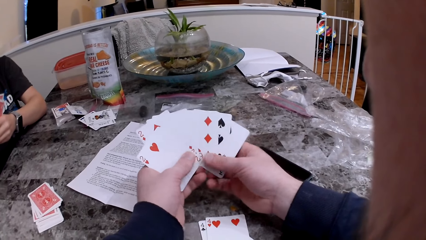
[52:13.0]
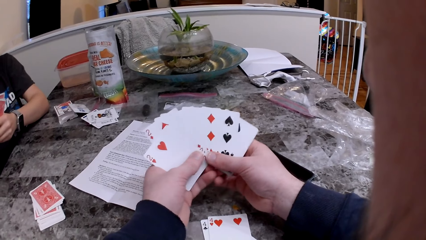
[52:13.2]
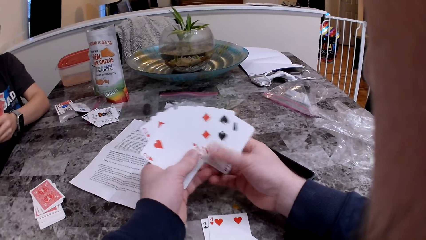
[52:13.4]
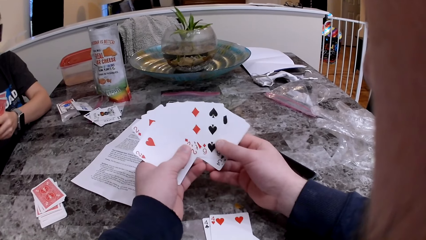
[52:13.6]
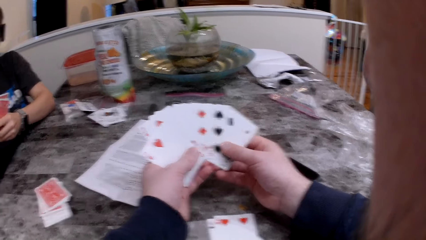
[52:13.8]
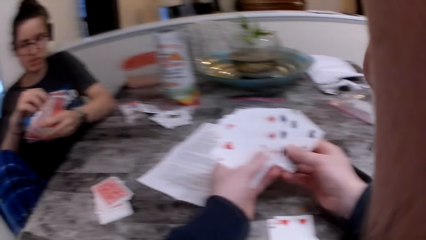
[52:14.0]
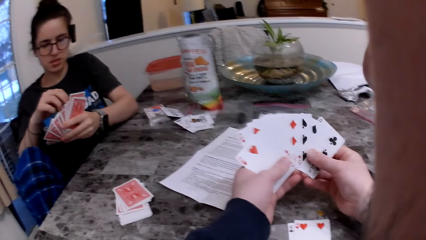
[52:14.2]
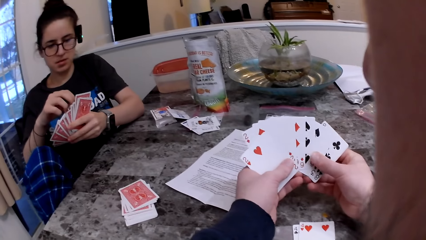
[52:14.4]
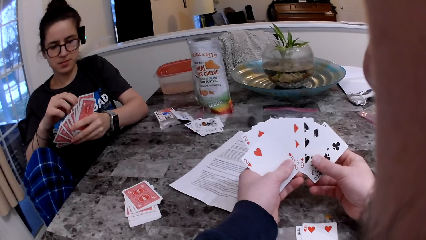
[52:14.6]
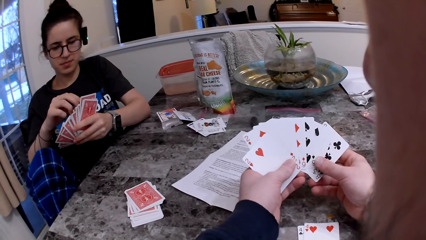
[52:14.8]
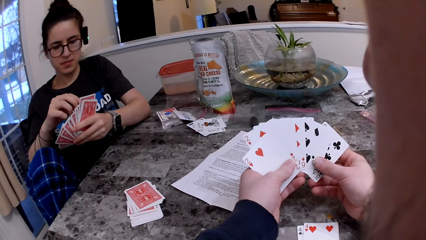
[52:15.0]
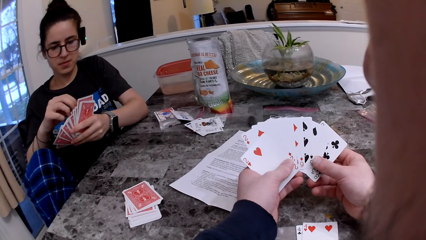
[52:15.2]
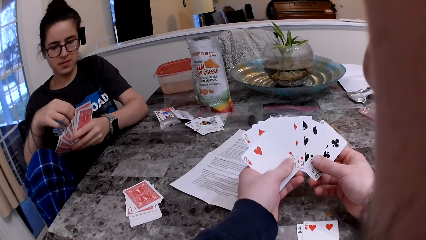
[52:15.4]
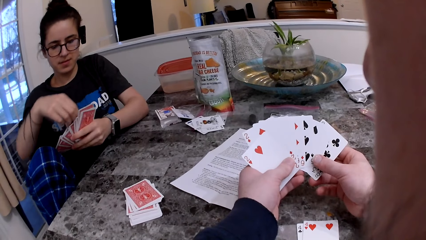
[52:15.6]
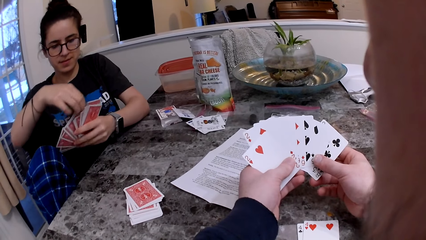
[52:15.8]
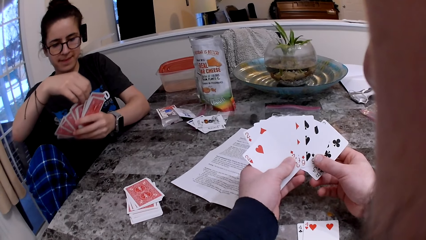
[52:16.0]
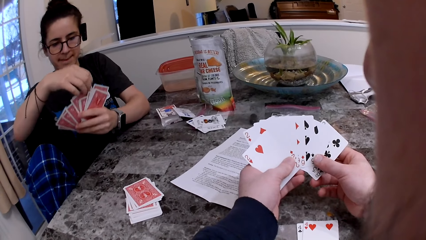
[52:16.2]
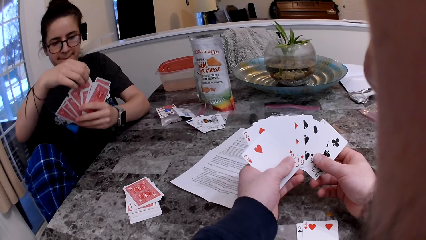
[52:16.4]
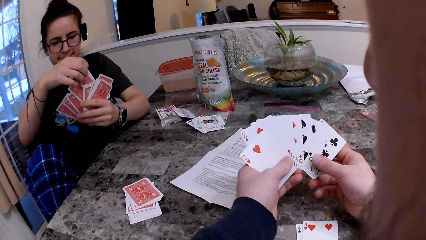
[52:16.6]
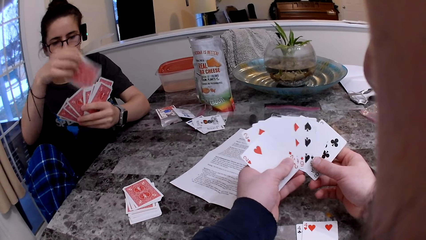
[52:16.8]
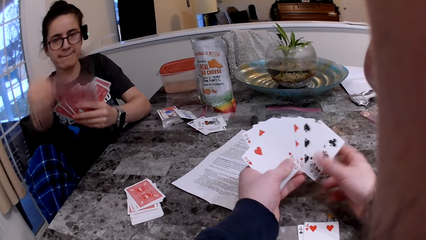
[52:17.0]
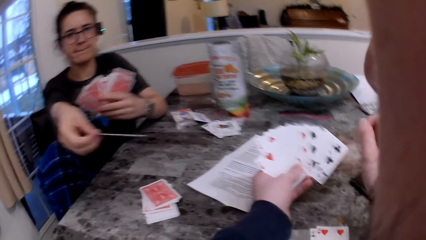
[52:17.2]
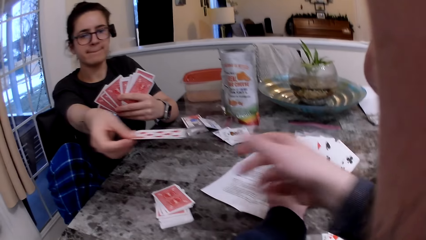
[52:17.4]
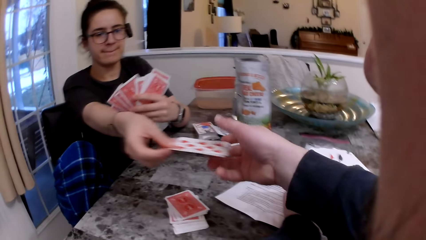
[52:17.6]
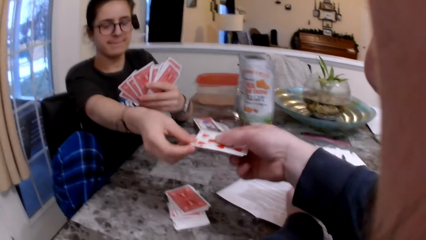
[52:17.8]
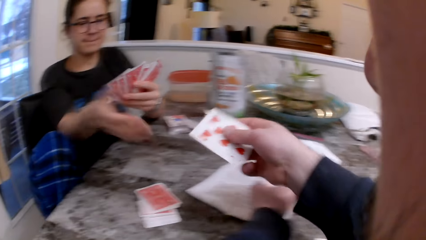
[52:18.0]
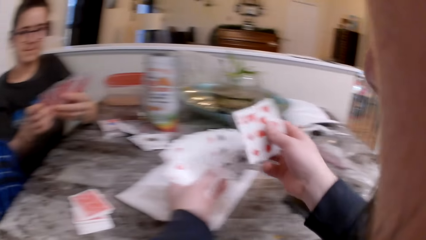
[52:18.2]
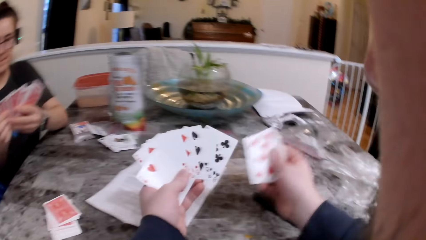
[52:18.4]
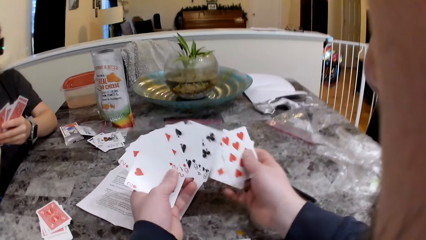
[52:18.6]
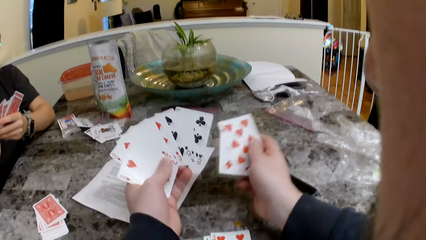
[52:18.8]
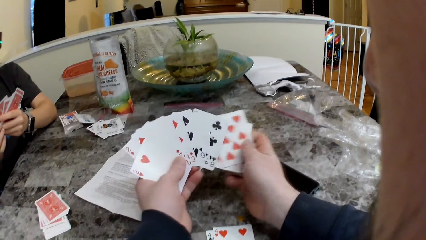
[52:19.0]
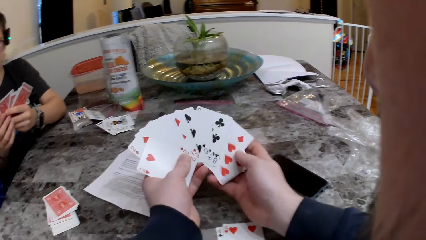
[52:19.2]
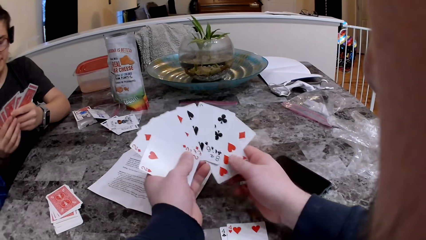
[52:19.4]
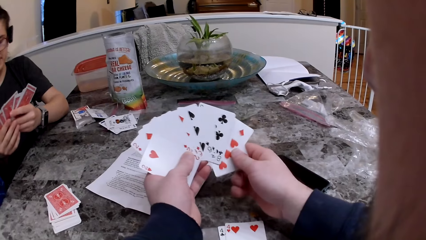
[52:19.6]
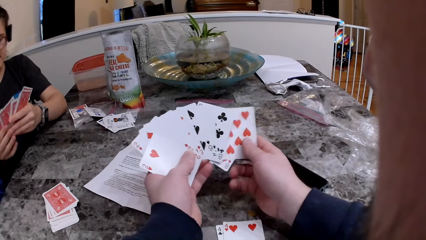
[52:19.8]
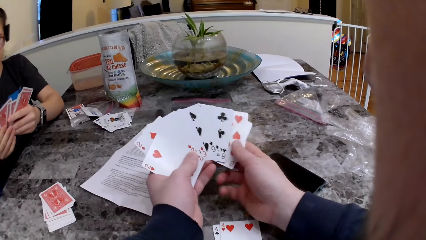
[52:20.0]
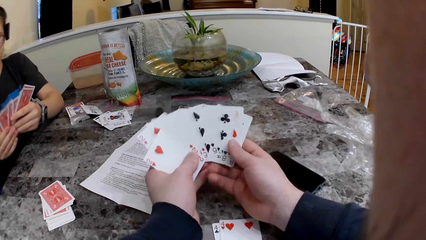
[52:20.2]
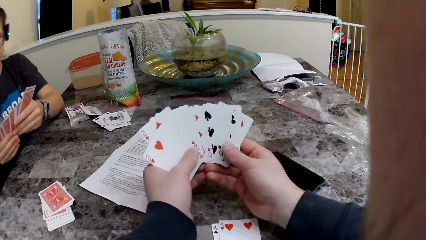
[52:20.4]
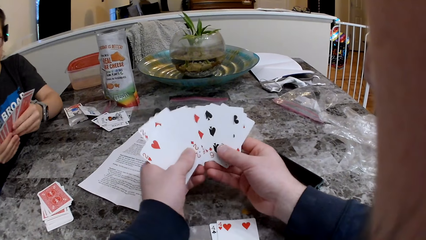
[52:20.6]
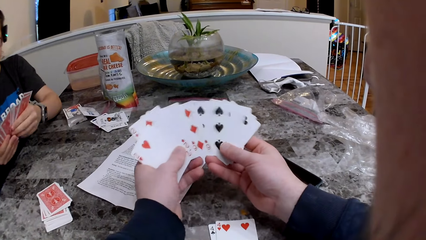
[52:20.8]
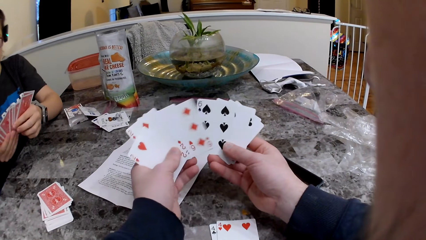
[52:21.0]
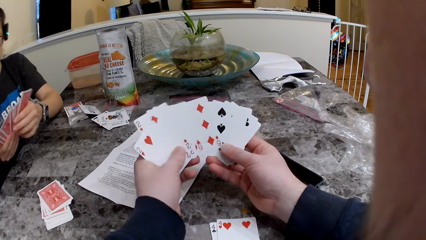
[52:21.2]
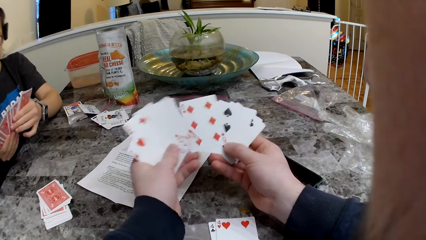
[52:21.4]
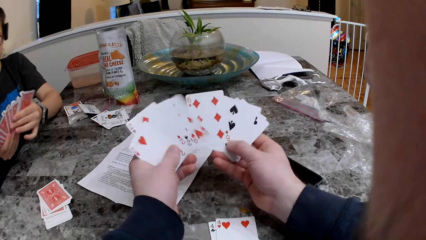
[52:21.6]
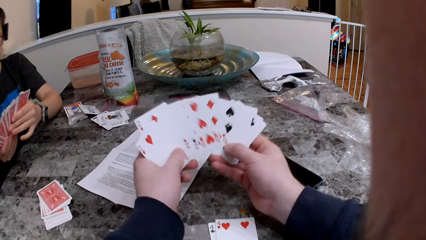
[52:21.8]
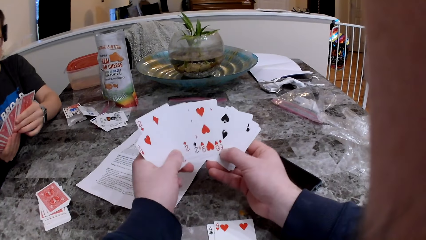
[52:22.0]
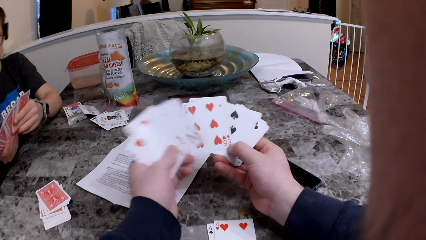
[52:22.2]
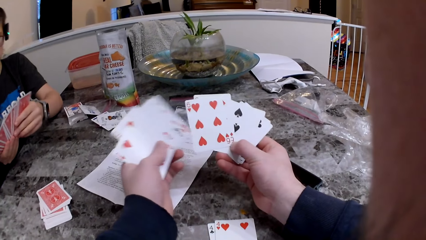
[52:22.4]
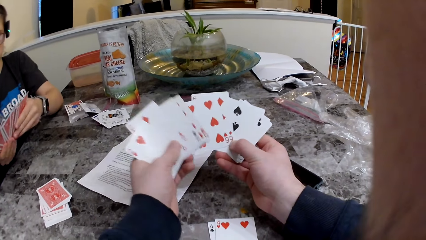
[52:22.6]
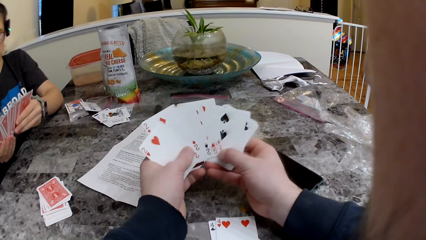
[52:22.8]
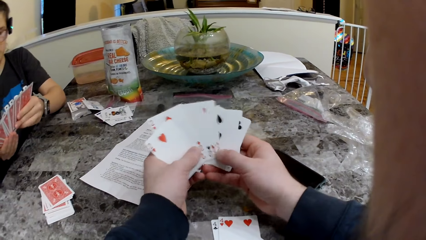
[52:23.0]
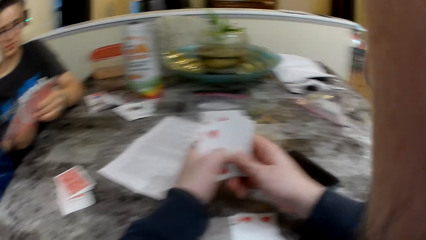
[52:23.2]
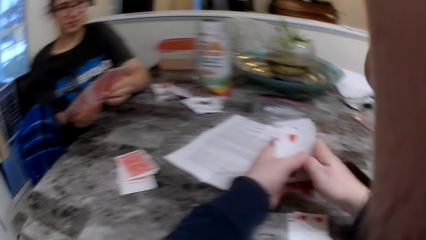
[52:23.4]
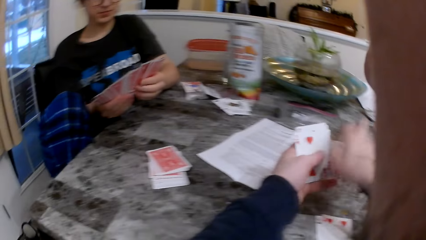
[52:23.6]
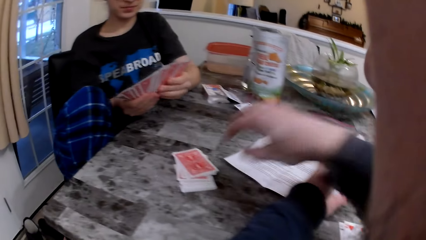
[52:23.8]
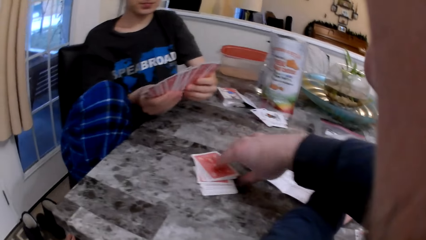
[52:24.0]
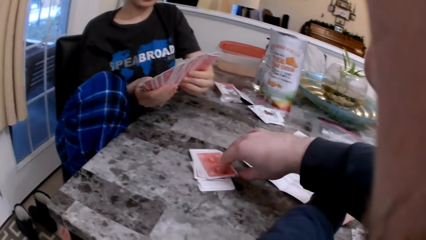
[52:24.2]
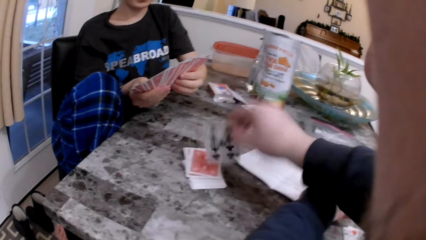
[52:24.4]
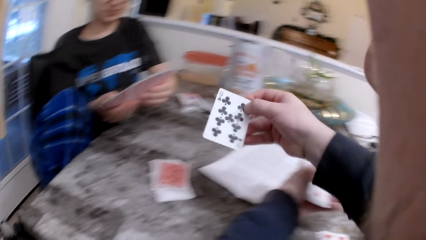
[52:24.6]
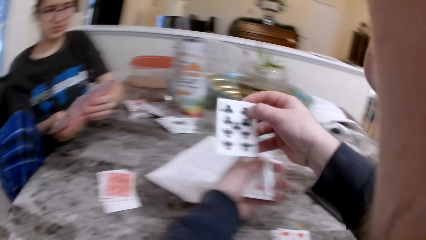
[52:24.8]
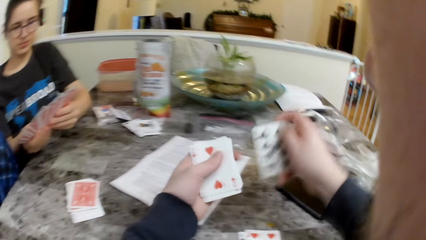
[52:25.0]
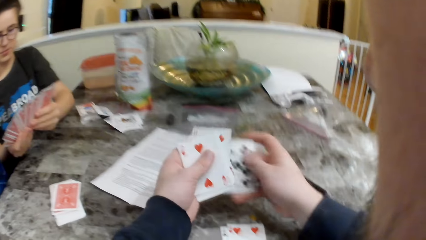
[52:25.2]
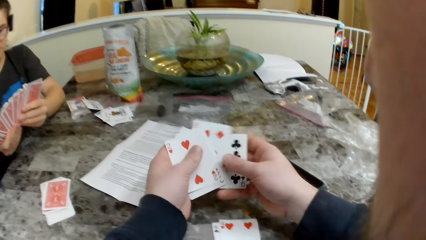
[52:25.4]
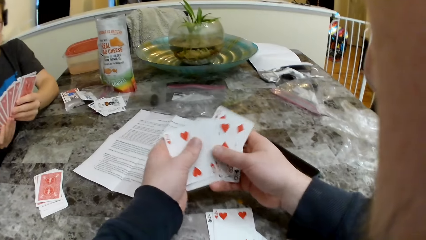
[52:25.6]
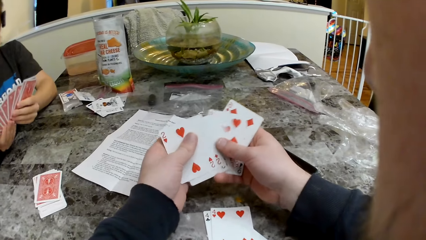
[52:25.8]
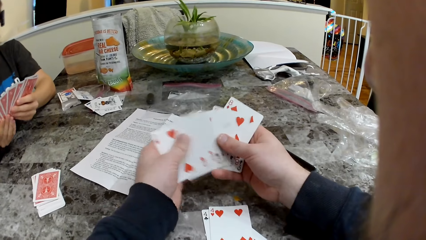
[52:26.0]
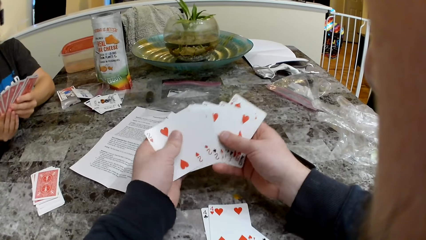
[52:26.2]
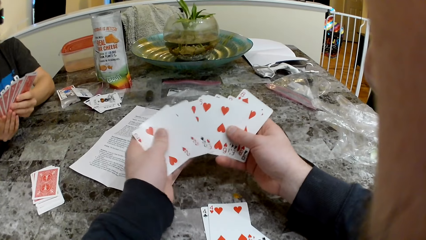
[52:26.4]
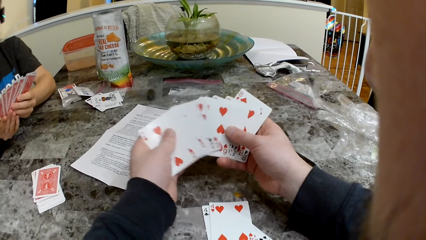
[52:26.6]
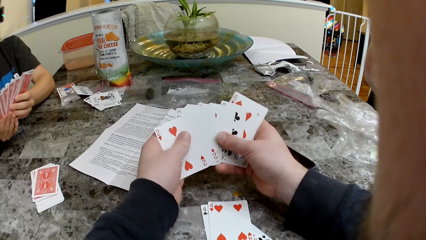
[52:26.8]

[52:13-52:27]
The camera wearer interacts with a person. They play cards.

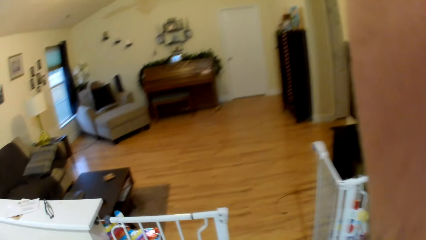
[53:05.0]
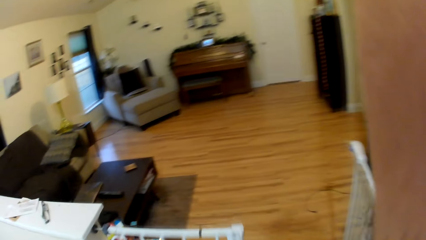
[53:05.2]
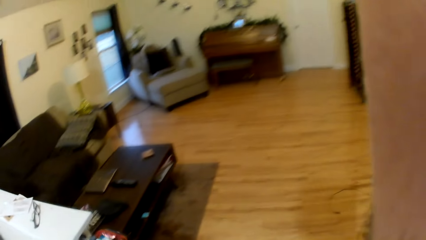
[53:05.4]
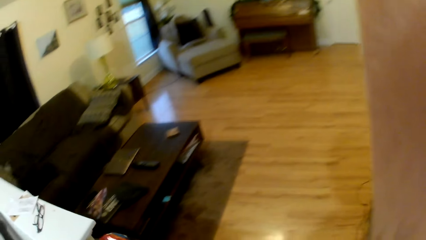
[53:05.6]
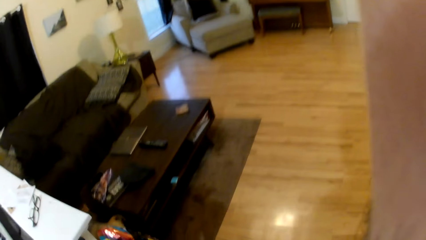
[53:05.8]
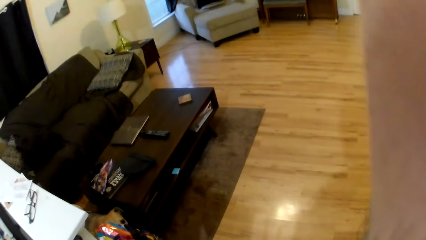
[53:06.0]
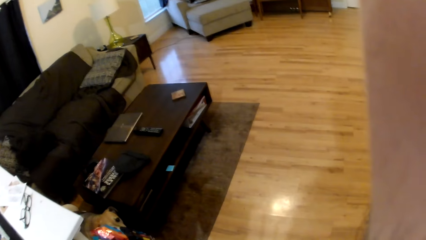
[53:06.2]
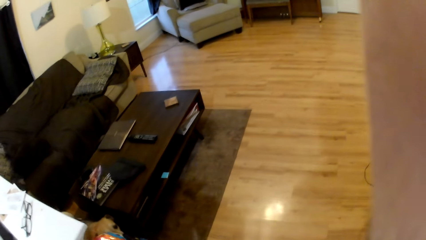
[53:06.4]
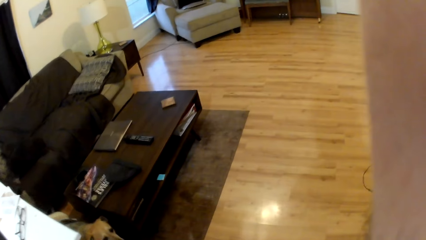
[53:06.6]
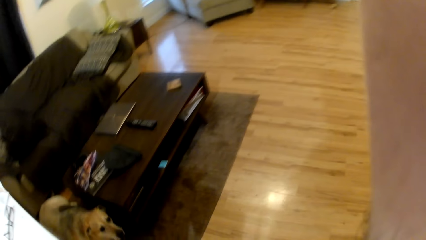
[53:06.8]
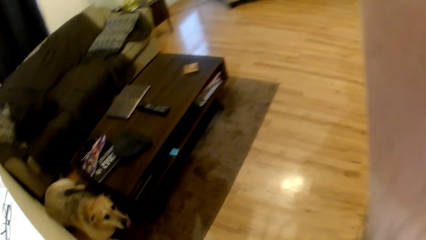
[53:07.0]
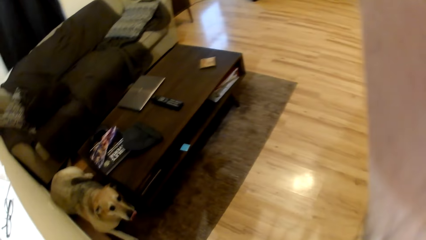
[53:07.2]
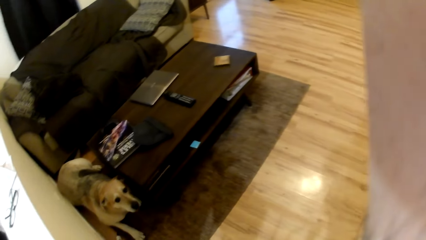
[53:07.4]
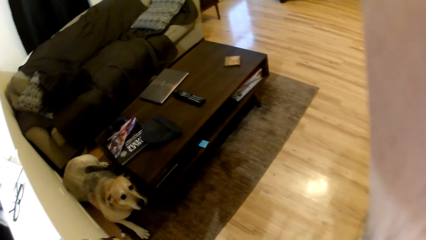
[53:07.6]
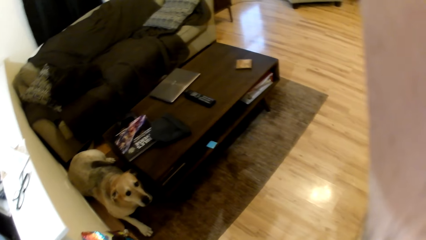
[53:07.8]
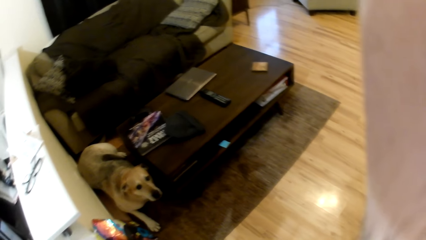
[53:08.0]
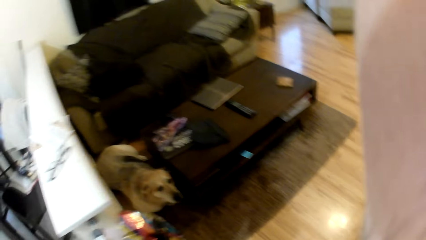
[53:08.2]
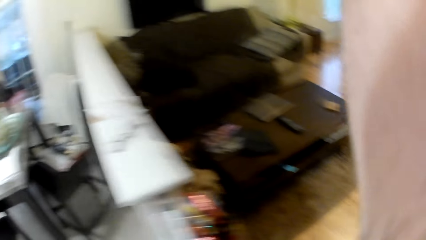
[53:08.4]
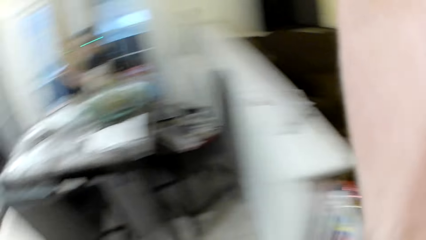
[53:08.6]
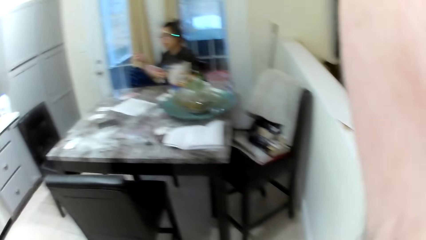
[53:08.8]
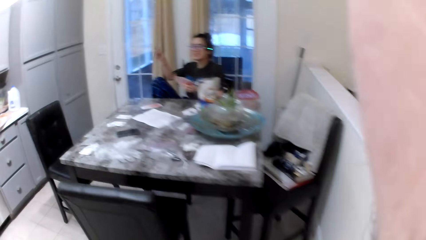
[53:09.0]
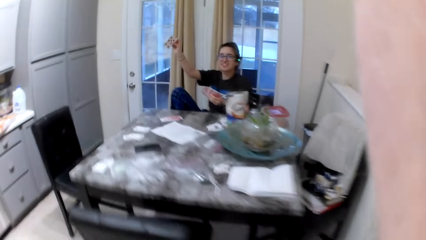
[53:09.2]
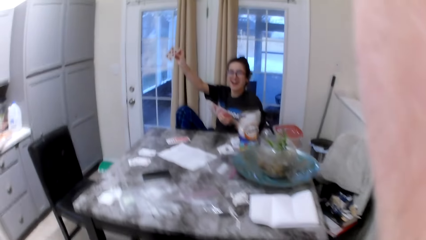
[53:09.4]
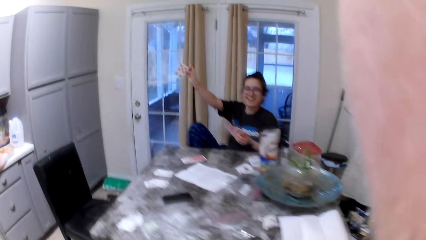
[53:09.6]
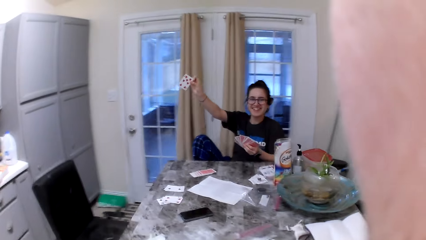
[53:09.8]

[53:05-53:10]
The camera wearer checks on the dog. He walks back to his chair.
